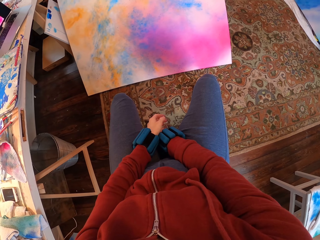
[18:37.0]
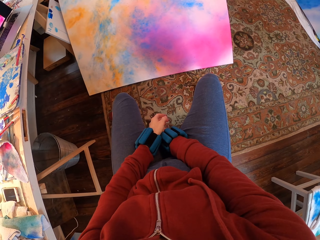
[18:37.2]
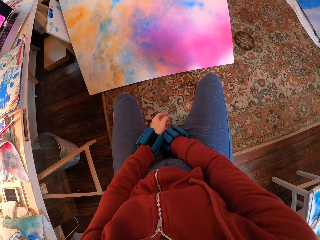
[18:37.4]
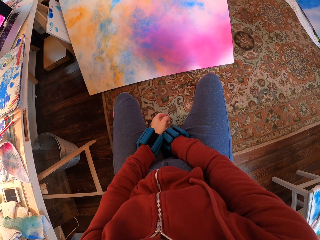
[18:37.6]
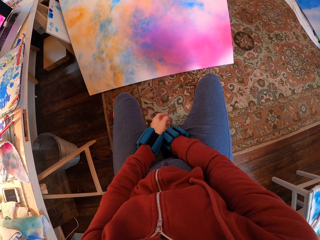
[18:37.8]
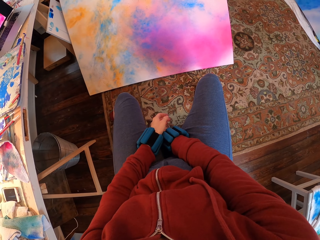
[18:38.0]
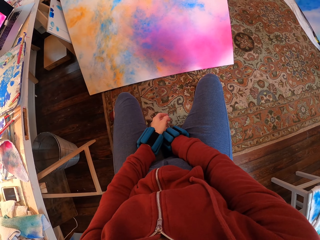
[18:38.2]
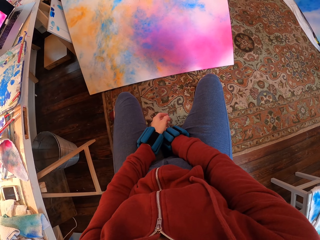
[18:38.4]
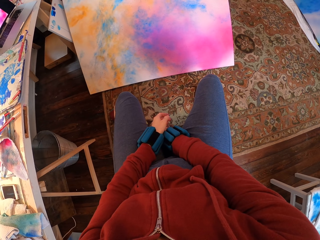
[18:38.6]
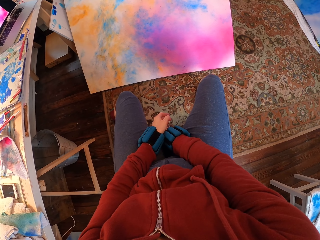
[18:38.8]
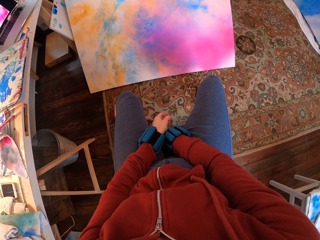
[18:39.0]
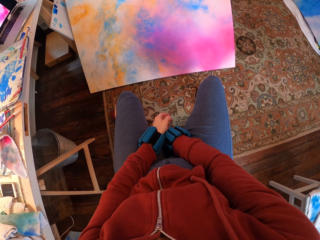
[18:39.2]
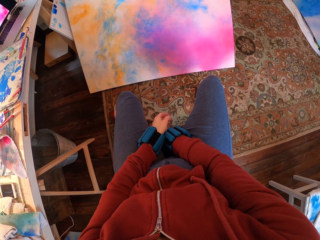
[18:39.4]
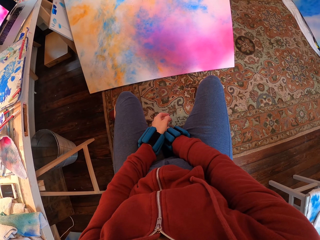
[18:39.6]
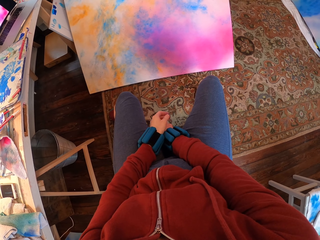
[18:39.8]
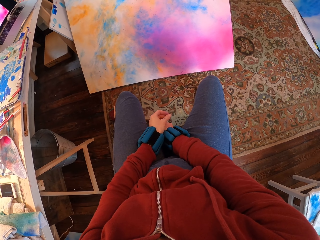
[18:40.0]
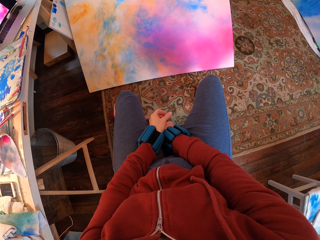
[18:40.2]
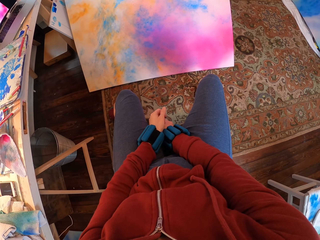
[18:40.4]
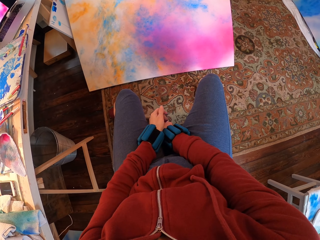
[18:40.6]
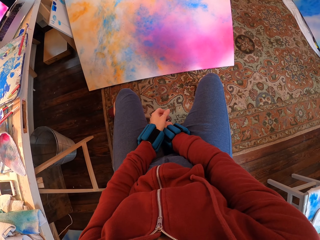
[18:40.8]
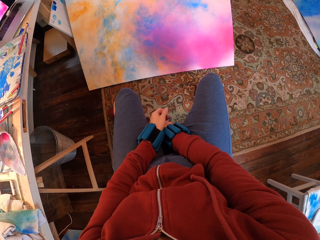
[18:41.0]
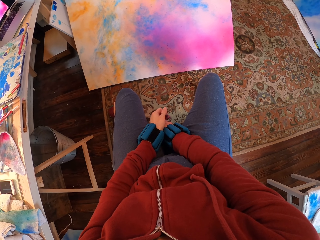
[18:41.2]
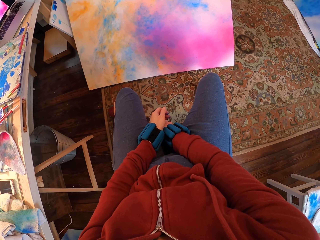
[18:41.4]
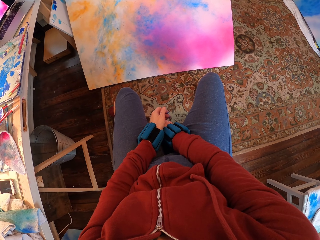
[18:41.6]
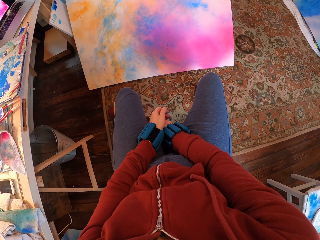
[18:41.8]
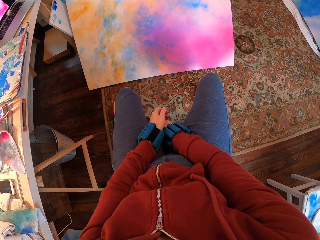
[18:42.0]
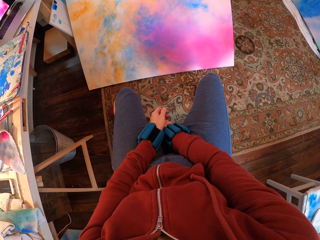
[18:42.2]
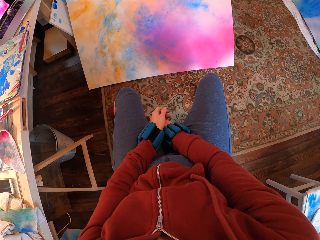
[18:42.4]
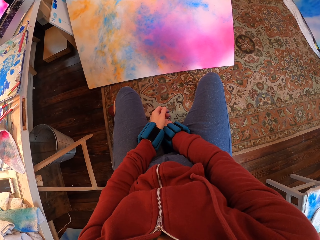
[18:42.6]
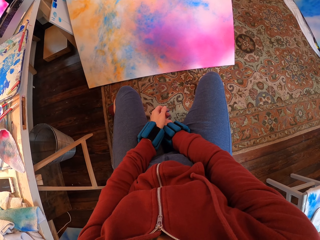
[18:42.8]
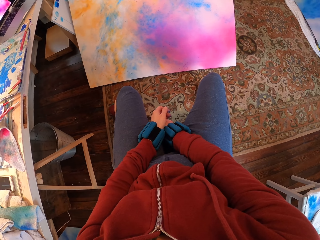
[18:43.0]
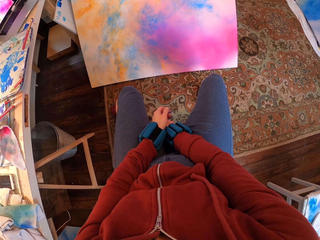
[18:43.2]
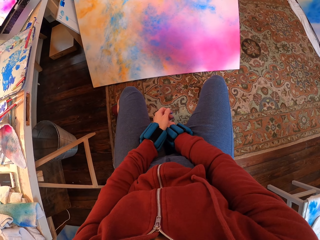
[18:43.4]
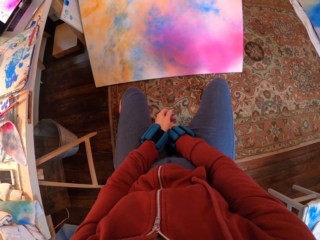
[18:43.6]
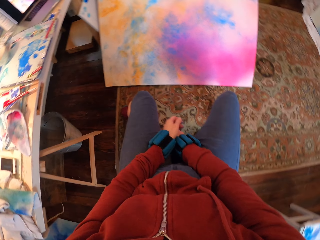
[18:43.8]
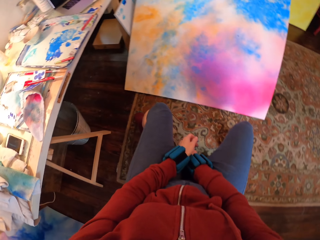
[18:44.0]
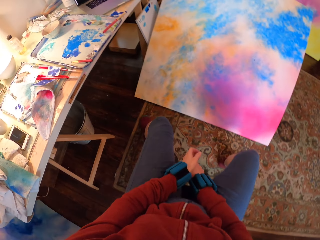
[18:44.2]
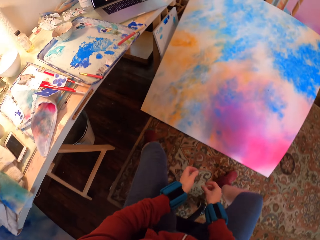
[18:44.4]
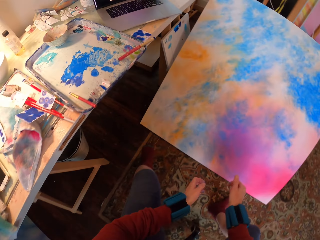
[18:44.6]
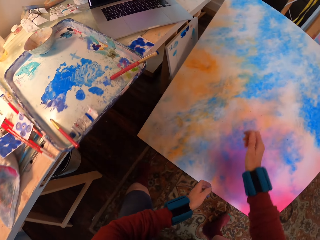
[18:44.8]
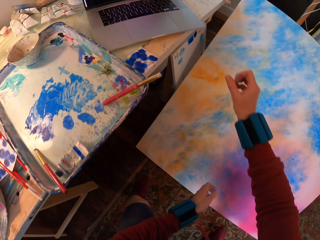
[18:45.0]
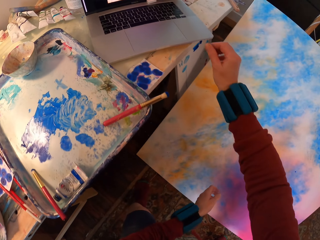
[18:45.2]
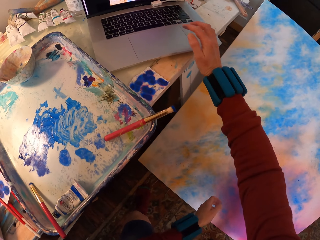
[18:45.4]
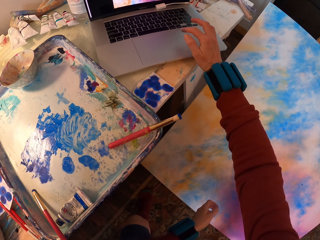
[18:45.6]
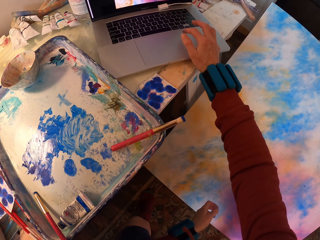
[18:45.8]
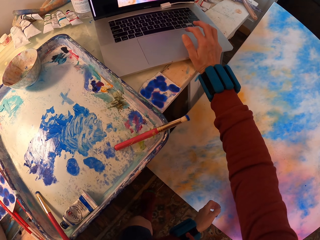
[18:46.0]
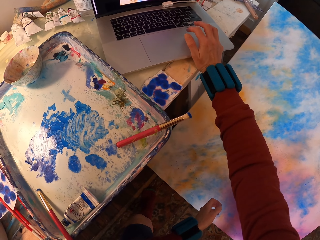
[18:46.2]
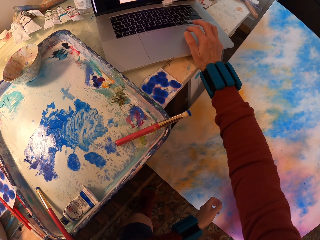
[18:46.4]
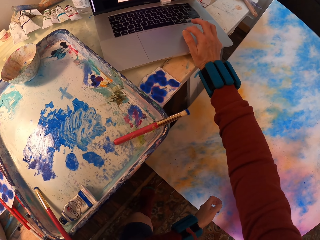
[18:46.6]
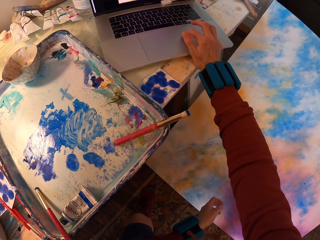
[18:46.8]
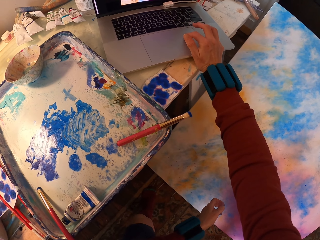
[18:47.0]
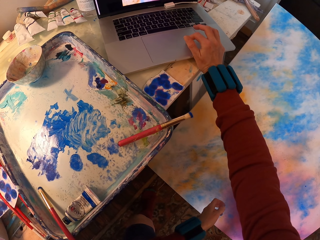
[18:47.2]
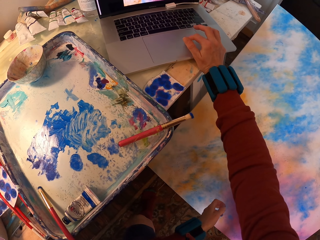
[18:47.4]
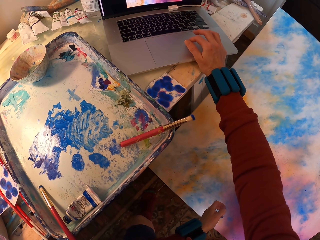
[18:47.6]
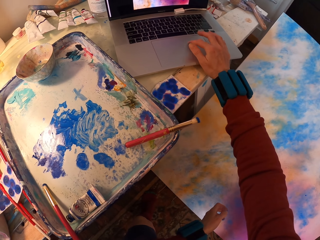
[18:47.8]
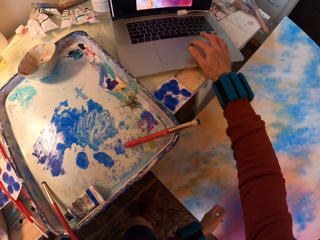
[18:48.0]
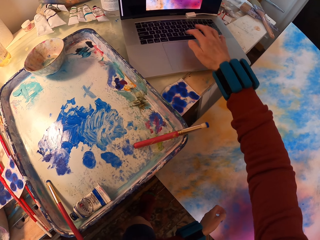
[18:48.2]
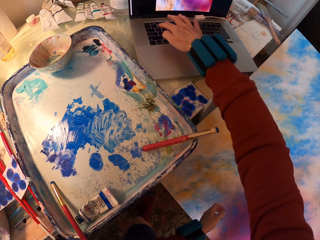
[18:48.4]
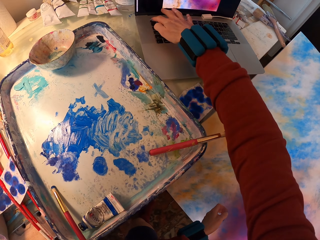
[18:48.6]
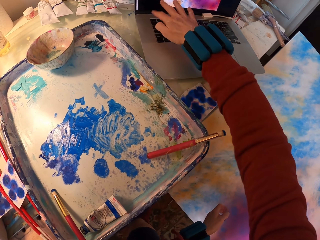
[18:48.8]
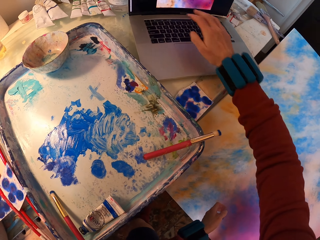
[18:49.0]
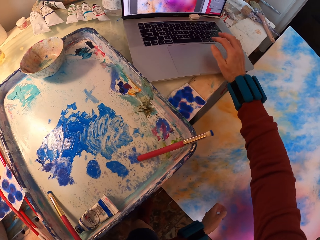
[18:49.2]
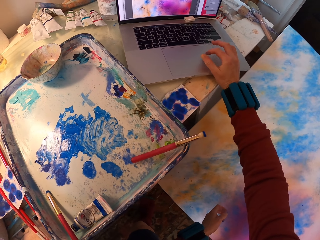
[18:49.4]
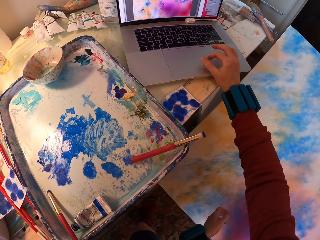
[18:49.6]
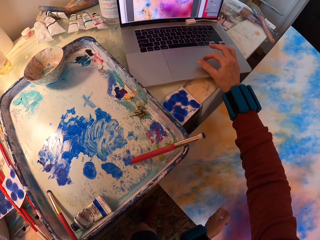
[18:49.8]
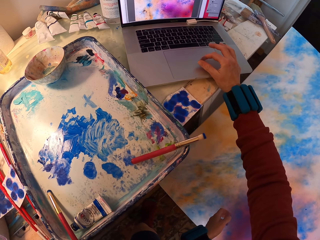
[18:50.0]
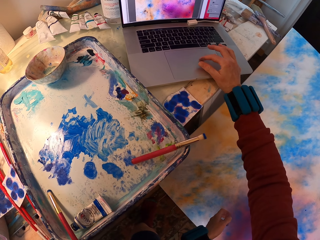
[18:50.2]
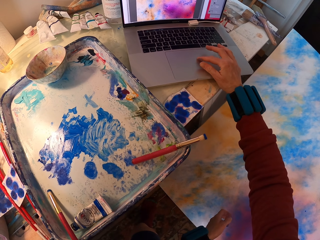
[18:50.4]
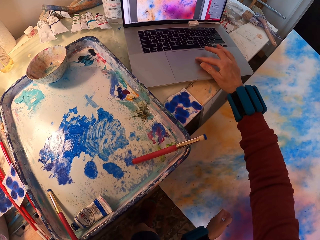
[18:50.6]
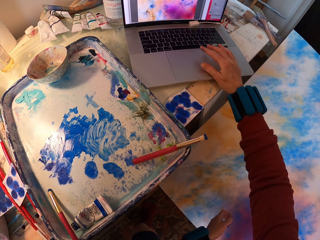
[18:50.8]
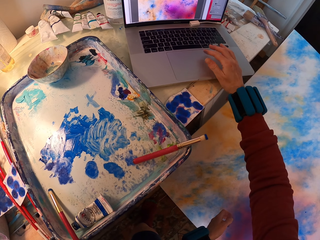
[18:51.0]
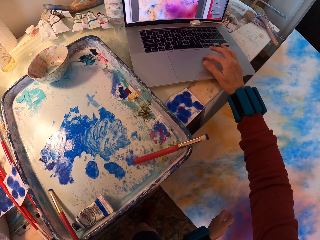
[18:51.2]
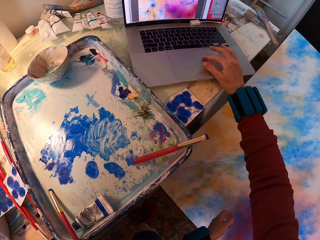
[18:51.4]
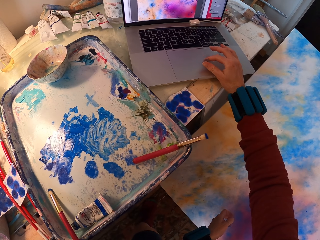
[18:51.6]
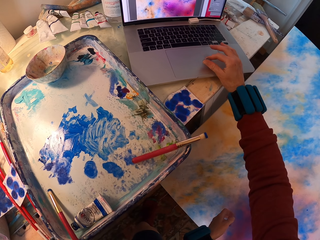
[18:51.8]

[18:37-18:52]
The camera wearer checks the laptop. They scroll the laptop.

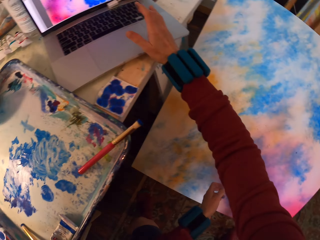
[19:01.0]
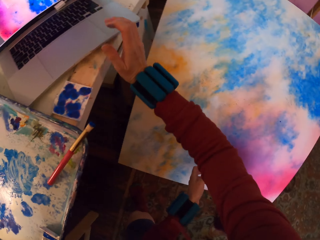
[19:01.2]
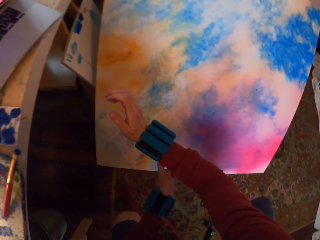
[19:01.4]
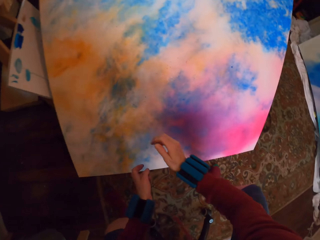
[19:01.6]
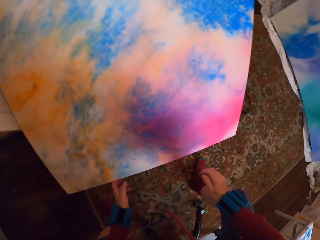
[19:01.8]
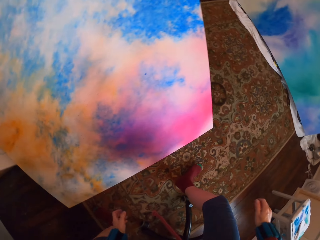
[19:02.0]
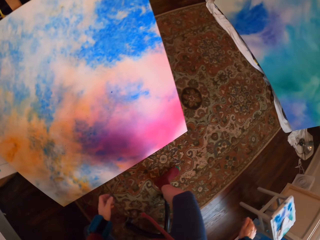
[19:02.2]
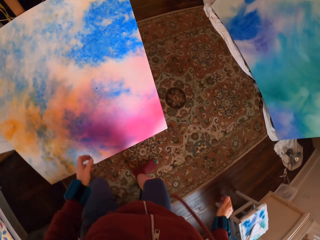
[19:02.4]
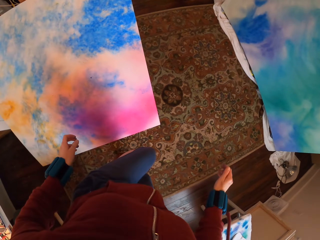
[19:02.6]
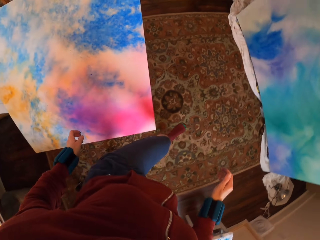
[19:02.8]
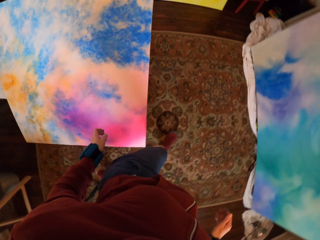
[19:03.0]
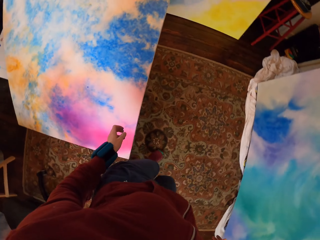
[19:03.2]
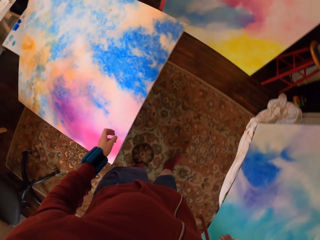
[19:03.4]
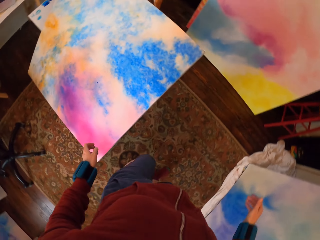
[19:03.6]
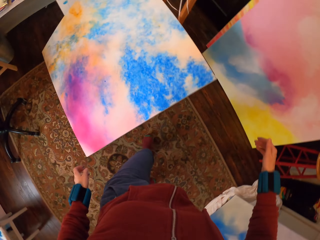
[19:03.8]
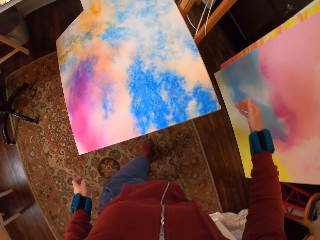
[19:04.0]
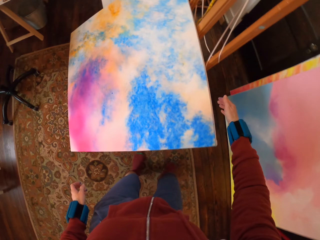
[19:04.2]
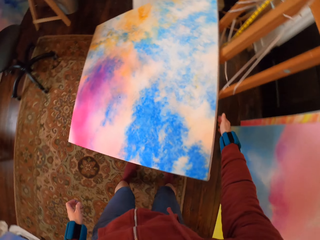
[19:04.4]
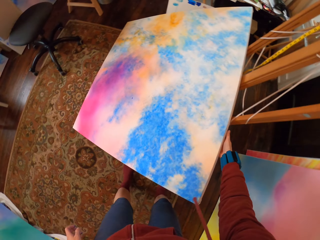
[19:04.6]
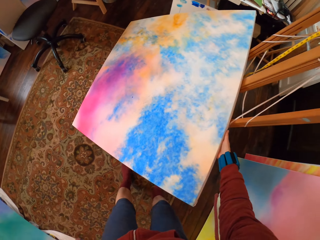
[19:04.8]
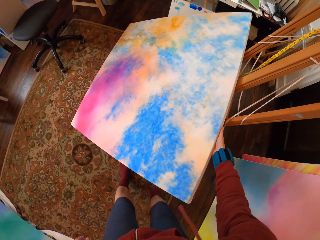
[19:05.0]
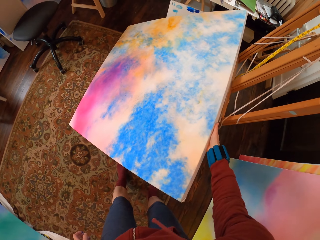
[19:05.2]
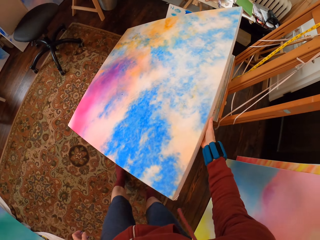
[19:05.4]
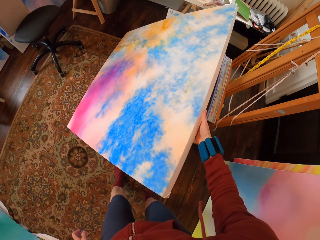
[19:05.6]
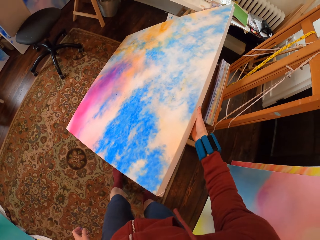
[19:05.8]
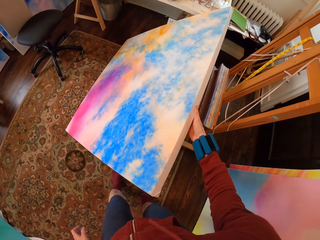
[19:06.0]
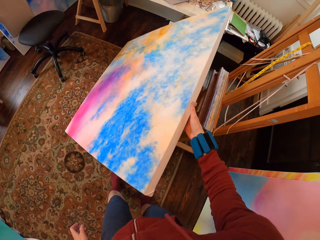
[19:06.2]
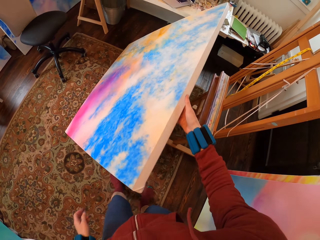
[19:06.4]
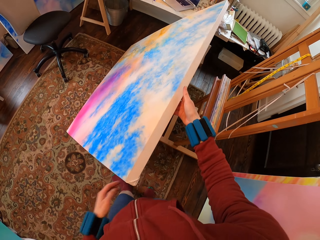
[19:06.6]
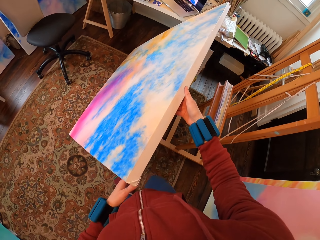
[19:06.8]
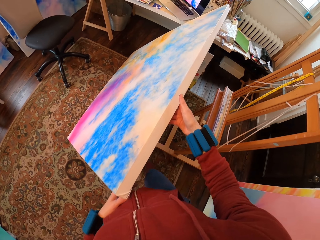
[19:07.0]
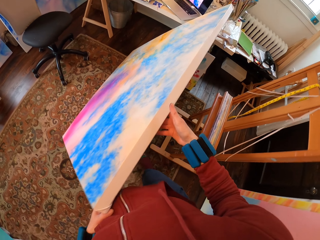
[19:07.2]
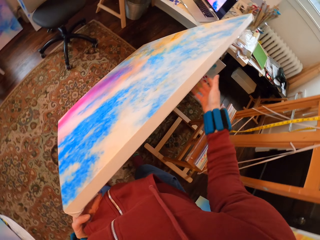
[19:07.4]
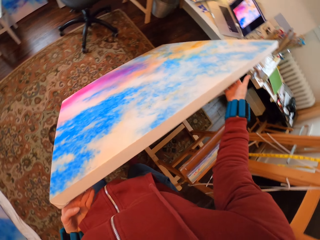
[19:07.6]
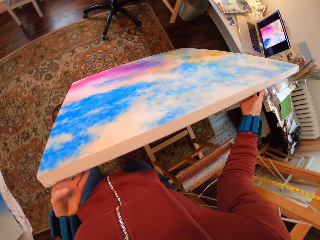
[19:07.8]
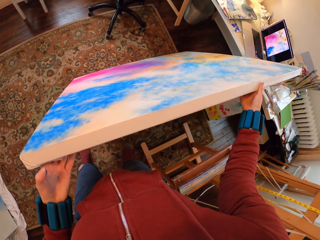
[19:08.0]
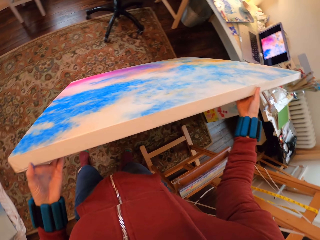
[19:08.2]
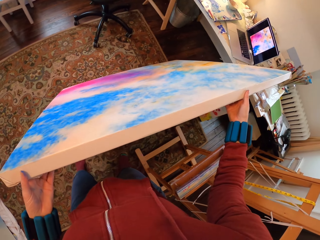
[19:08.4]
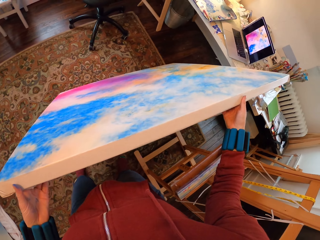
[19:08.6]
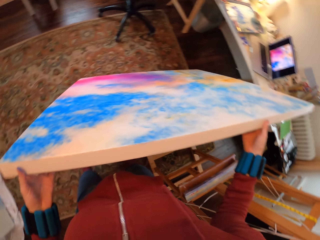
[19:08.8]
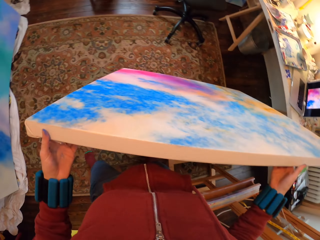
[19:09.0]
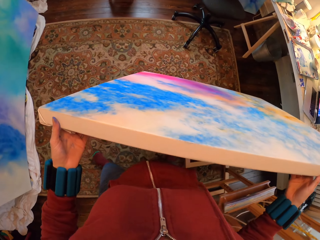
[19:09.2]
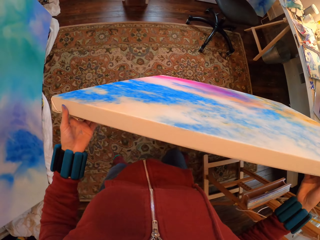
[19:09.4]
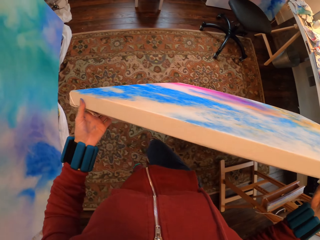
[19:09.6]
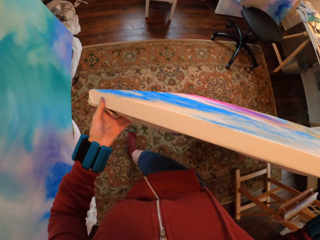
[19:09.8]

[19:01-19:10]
The camera wearer looks around and walks around. They turn the Masonite board.
